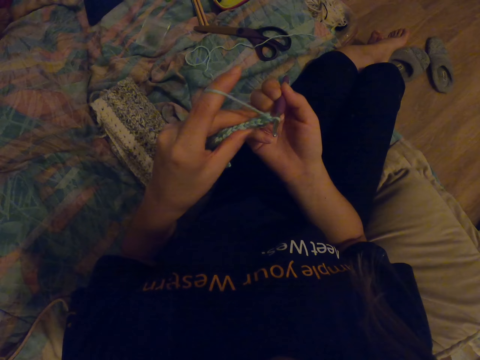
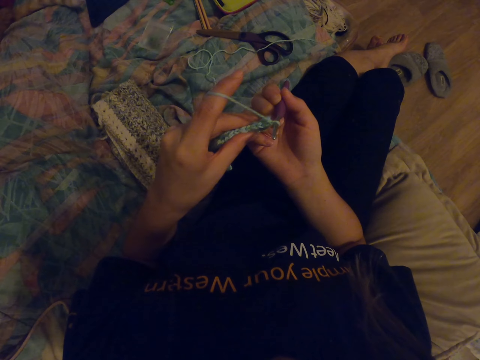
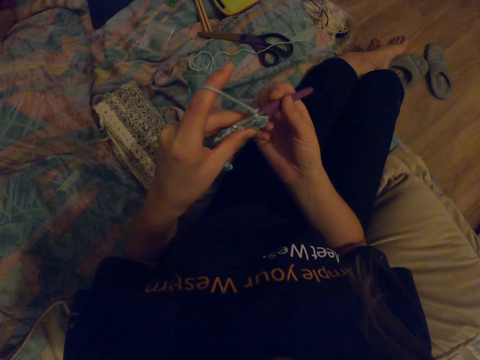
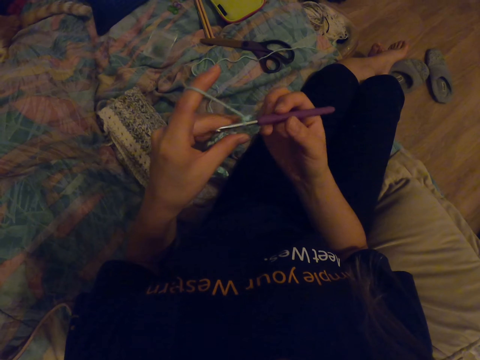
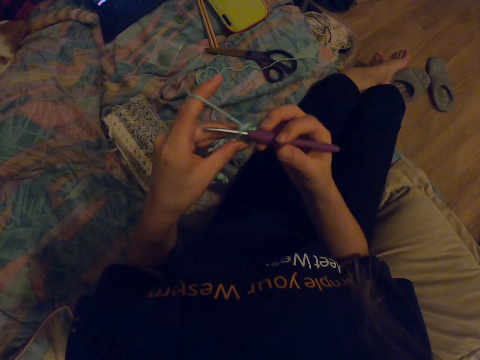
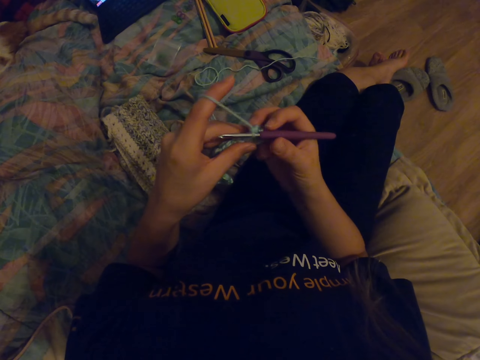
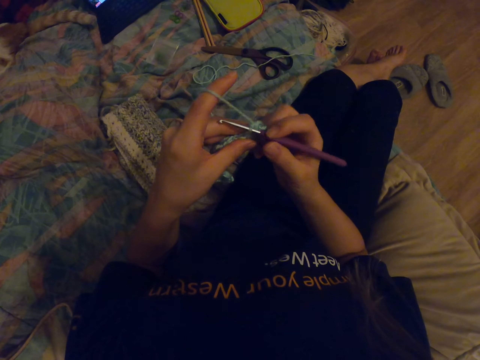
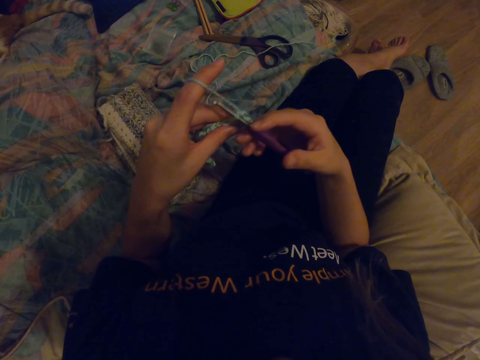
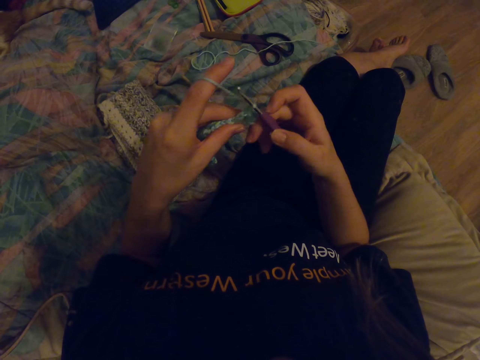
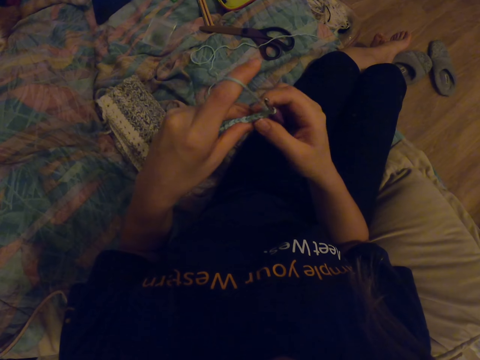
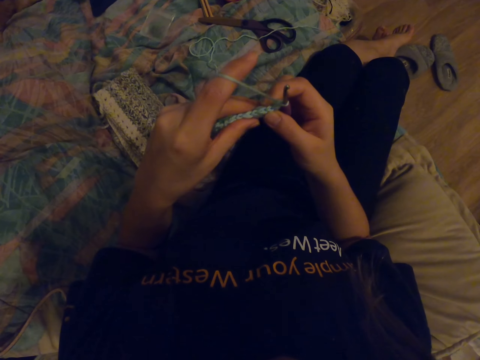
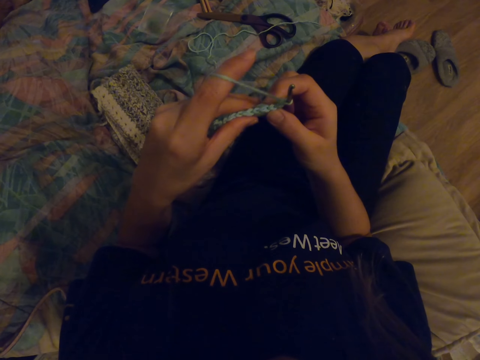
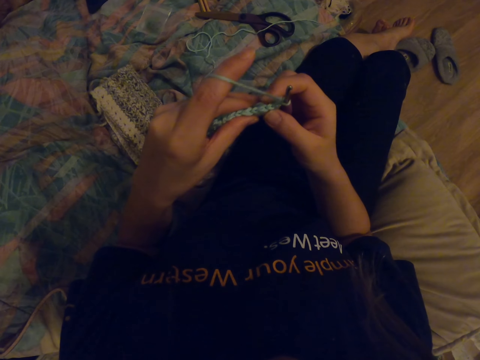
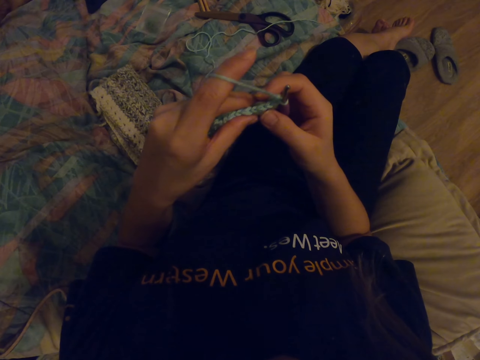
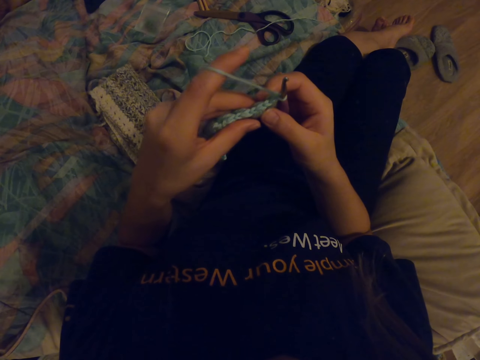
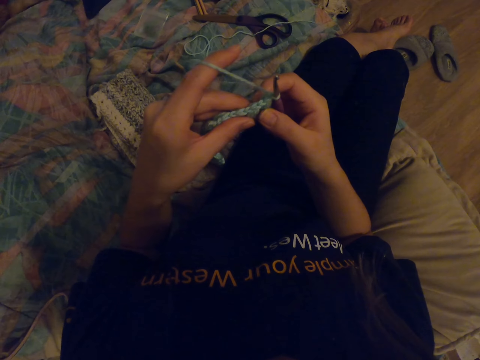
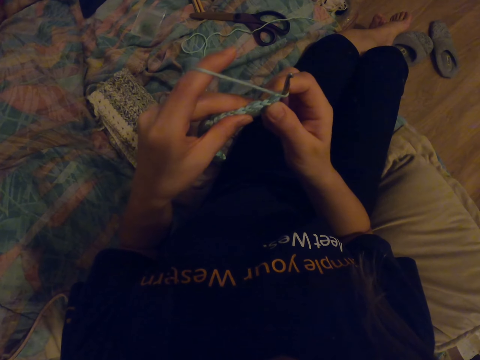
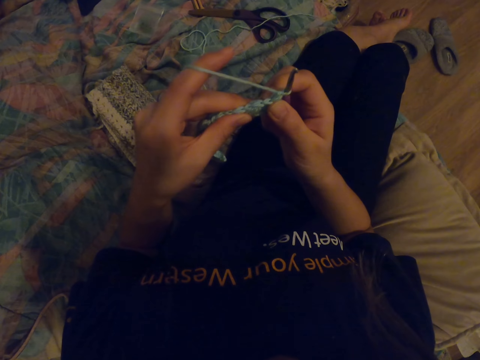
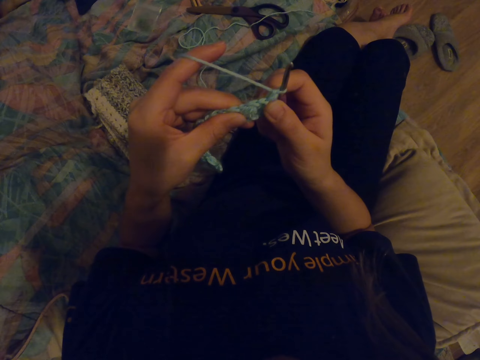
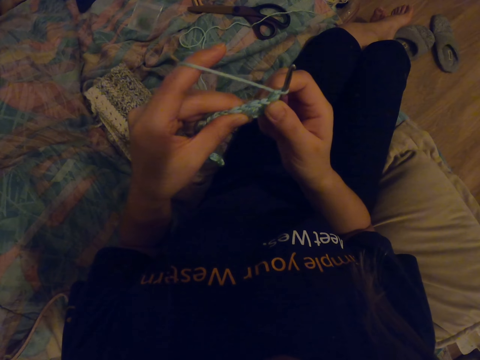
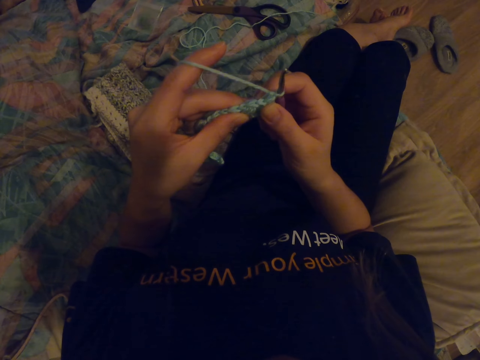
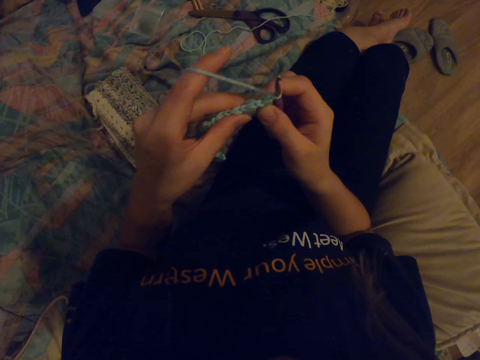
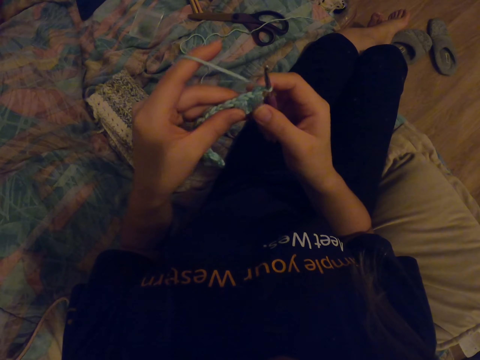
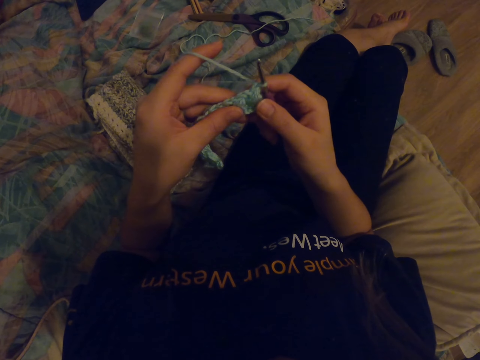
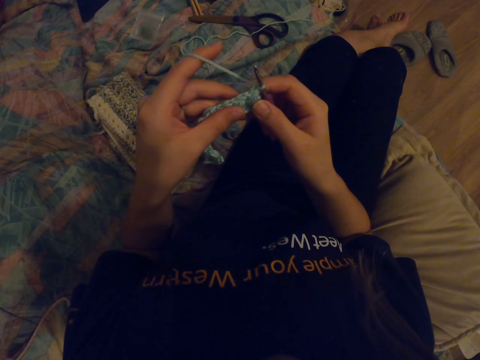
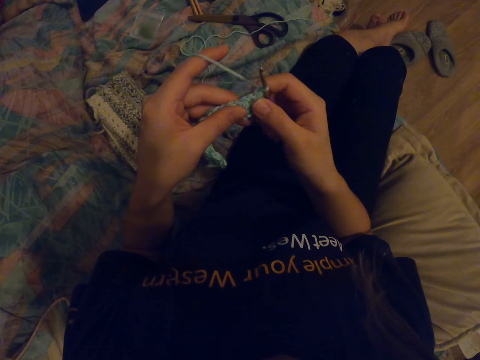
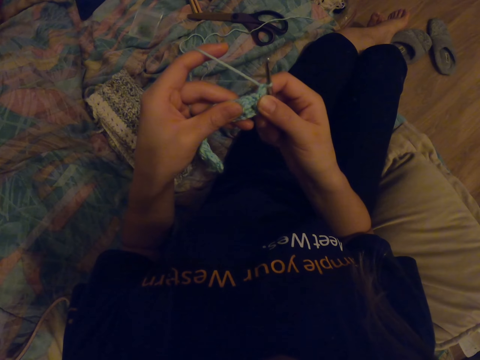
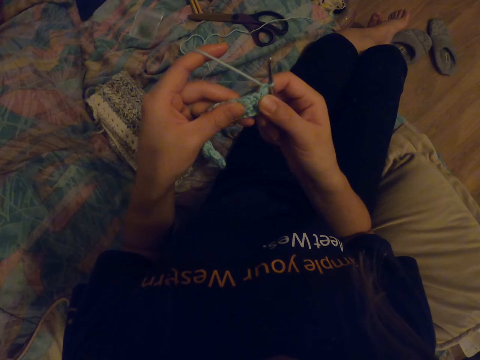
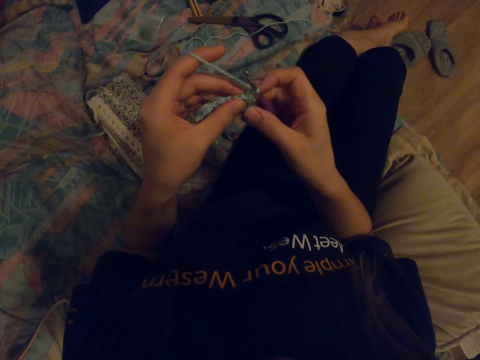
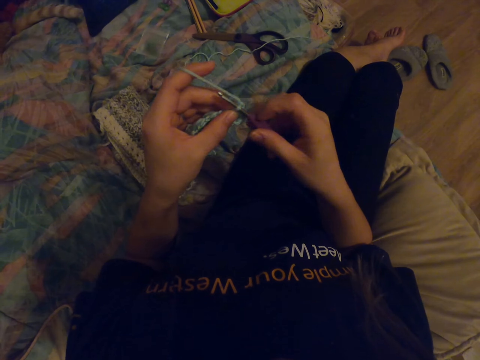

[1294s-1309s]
The camera wearer straightens the fabric.

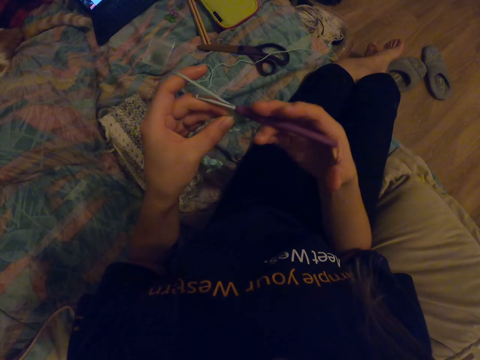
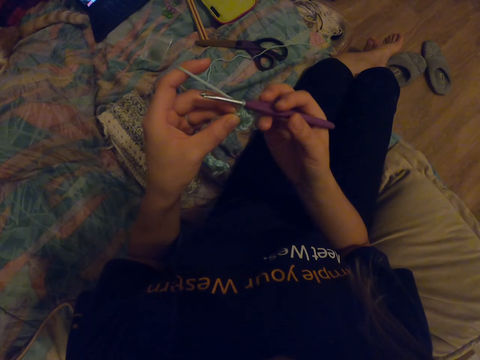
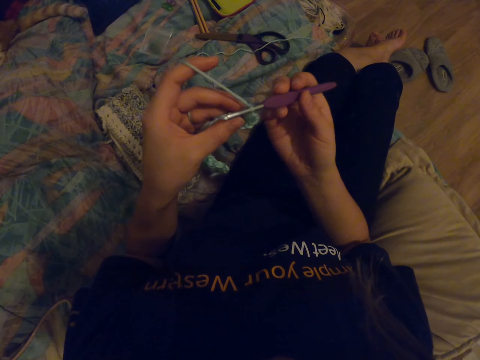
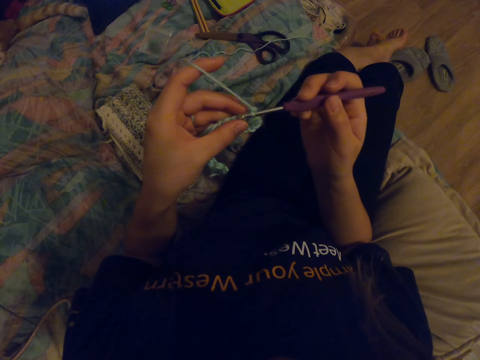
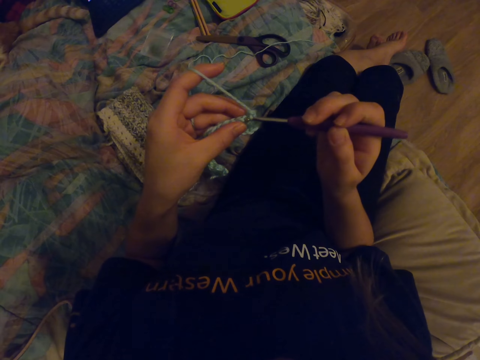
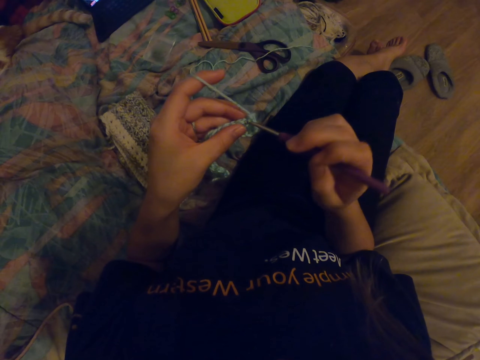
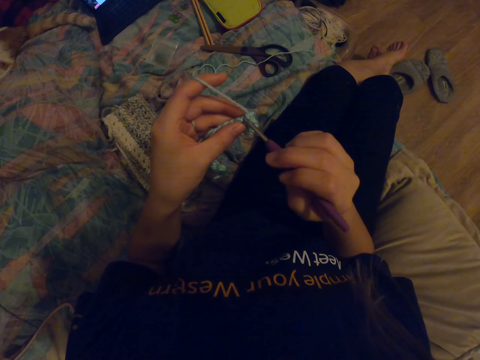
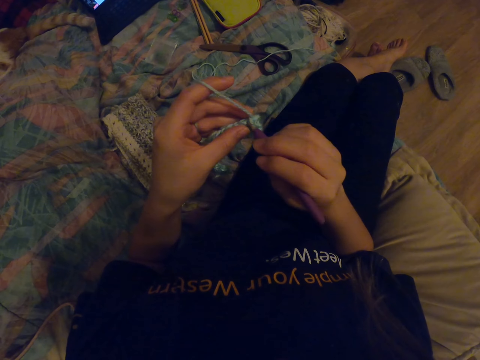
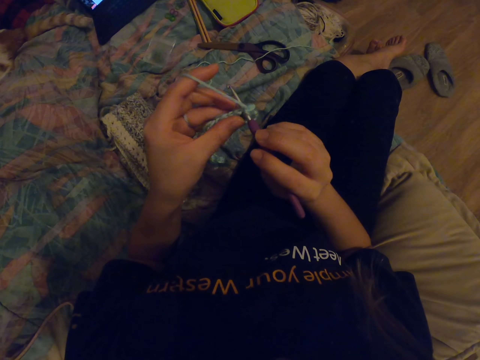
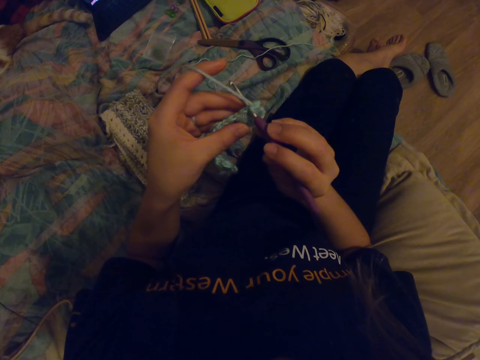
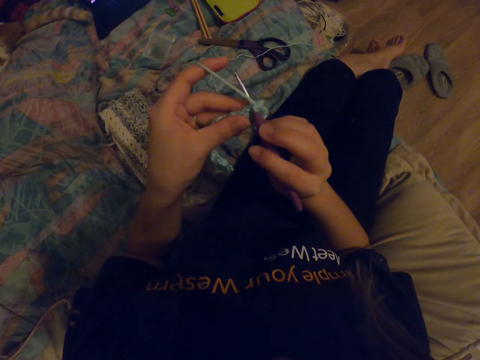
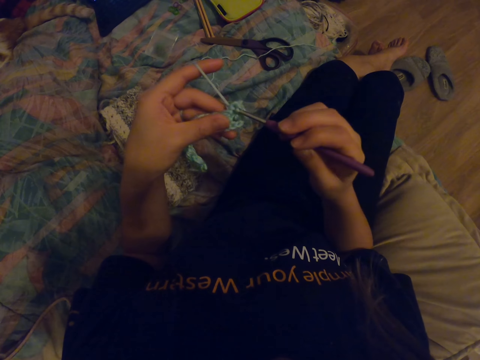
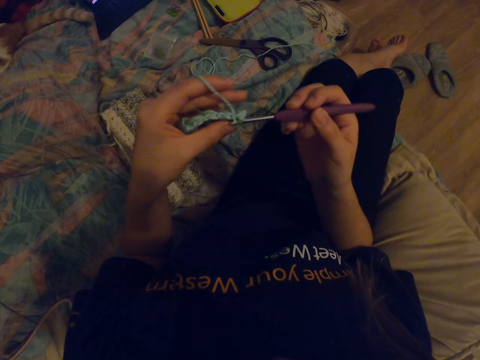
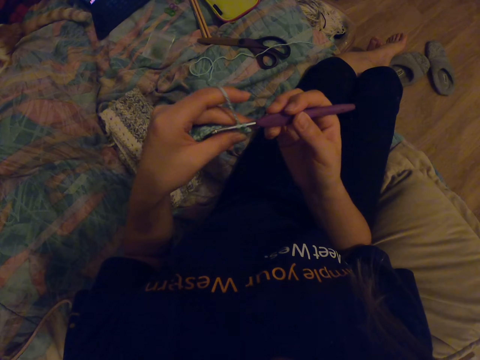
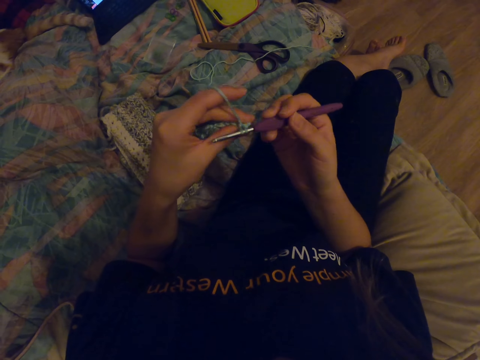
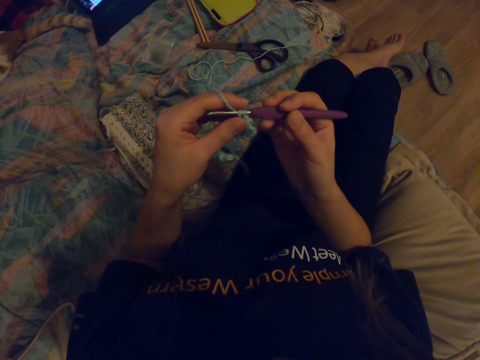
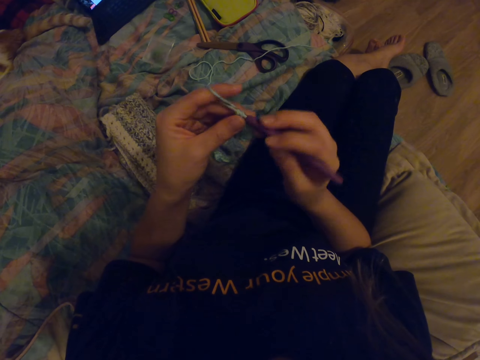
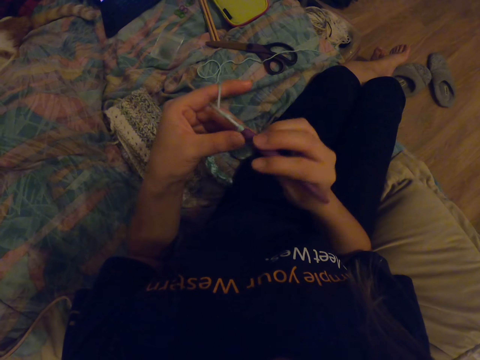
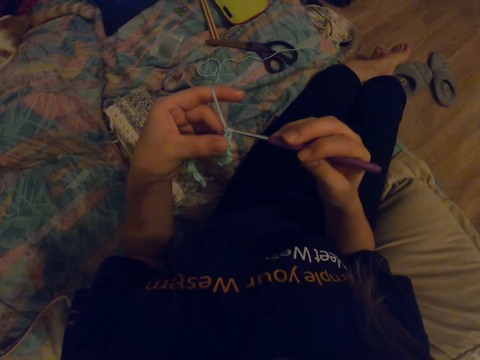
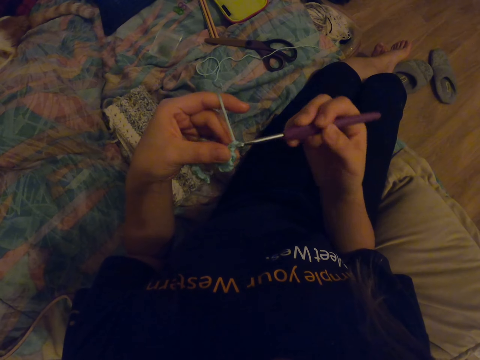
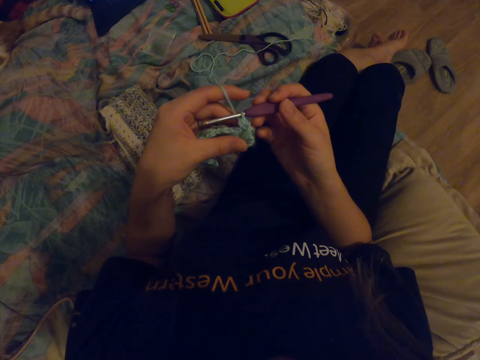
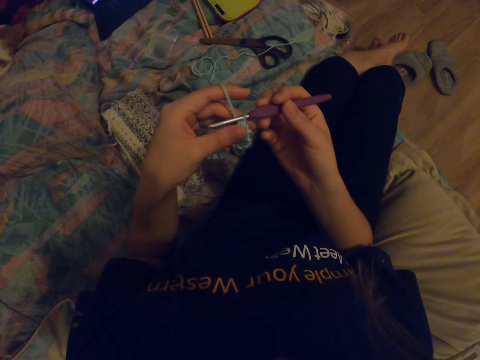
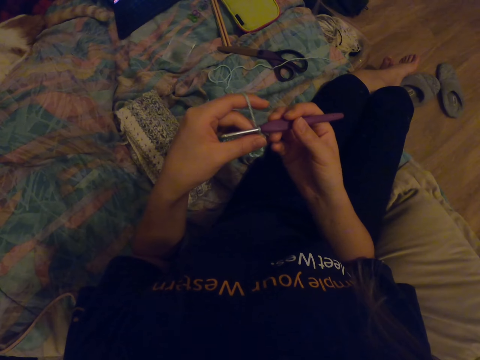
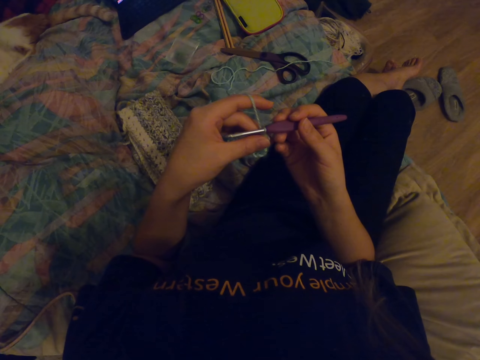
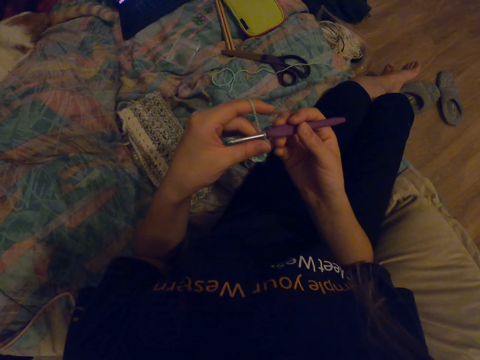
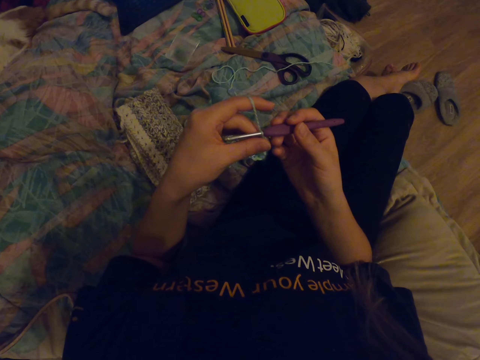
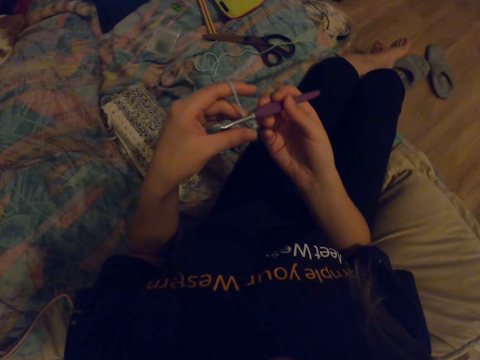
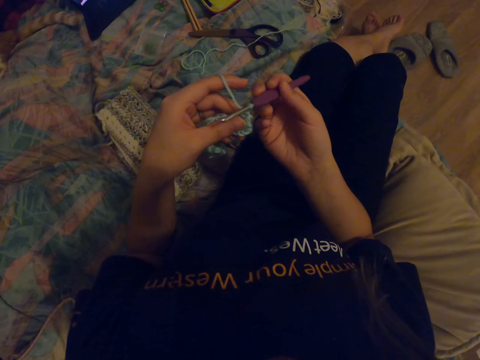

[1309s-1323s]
The camera wearer knits the fabric with a crochet hook.
